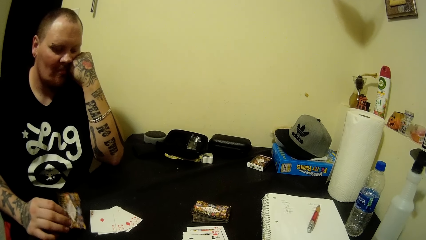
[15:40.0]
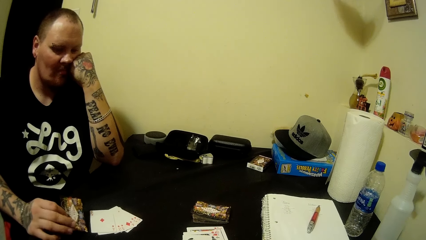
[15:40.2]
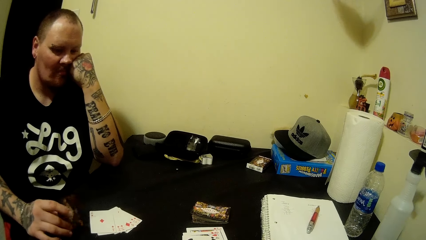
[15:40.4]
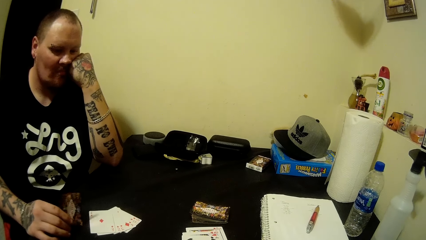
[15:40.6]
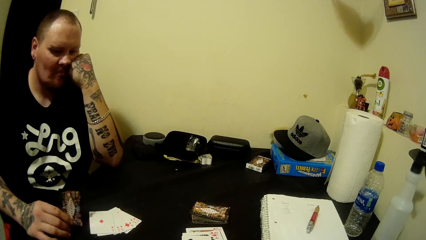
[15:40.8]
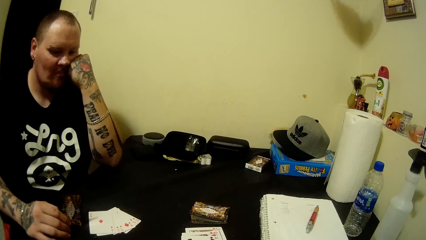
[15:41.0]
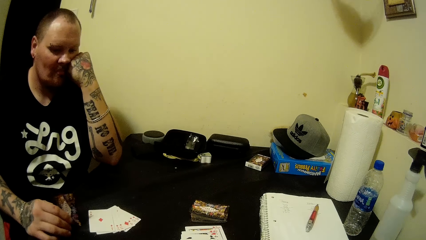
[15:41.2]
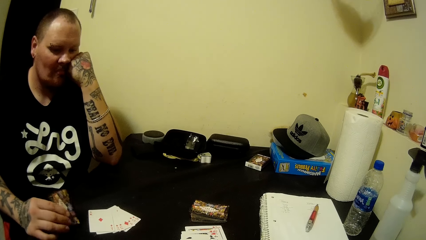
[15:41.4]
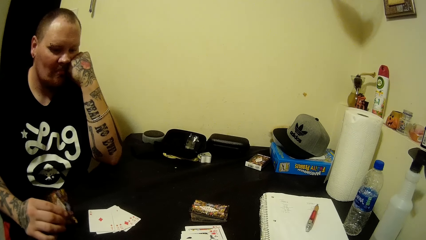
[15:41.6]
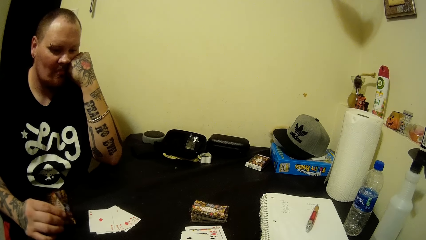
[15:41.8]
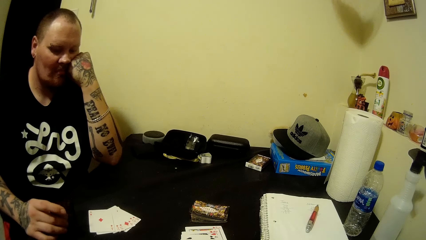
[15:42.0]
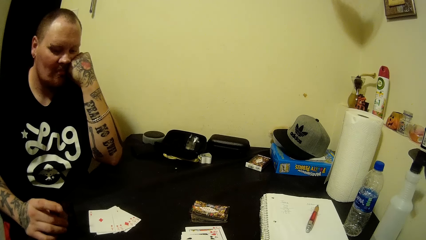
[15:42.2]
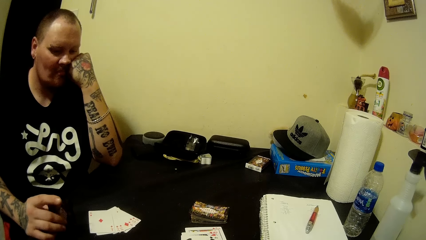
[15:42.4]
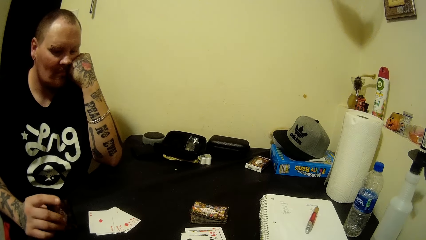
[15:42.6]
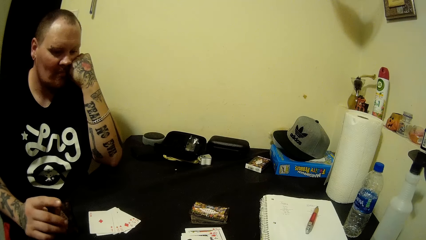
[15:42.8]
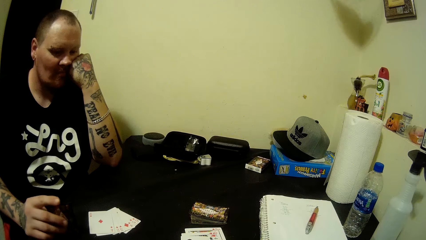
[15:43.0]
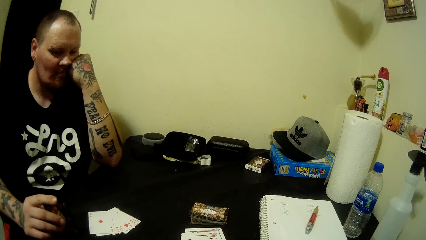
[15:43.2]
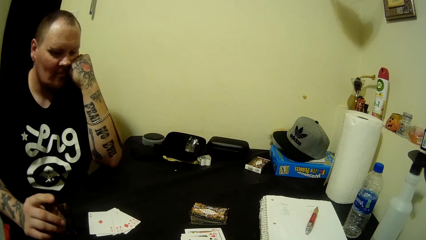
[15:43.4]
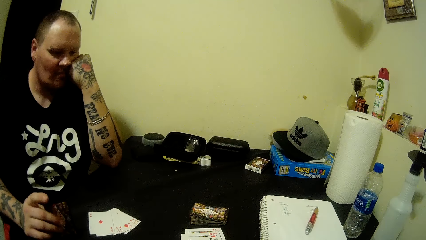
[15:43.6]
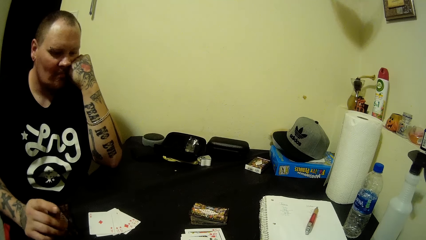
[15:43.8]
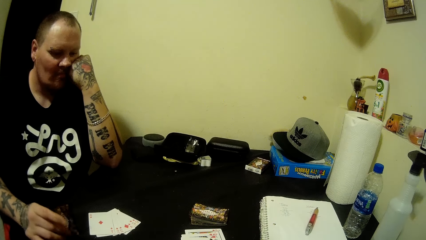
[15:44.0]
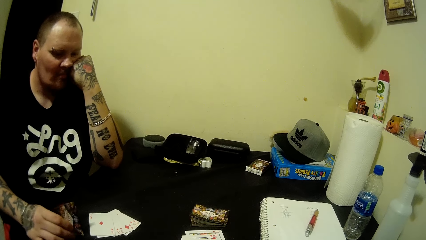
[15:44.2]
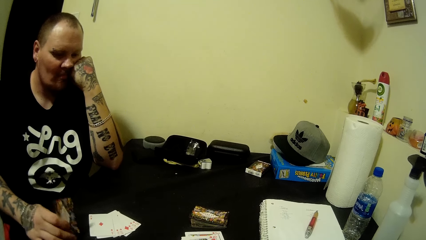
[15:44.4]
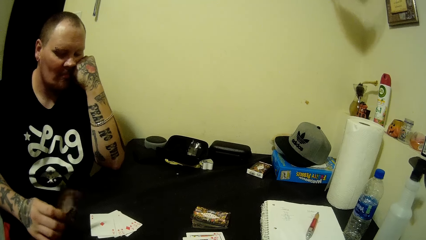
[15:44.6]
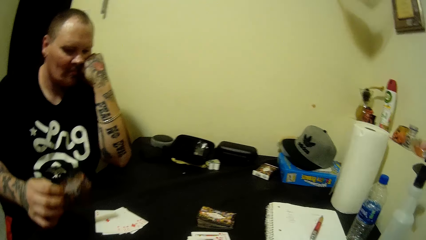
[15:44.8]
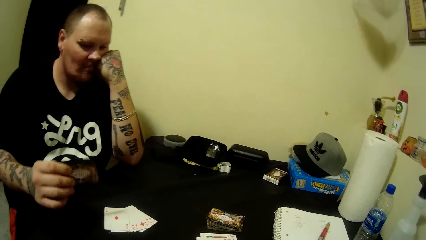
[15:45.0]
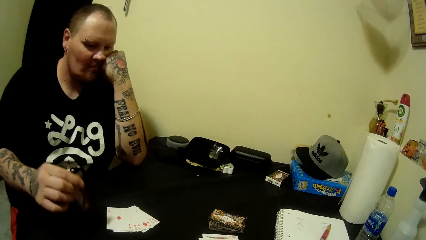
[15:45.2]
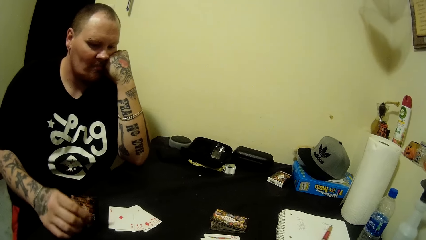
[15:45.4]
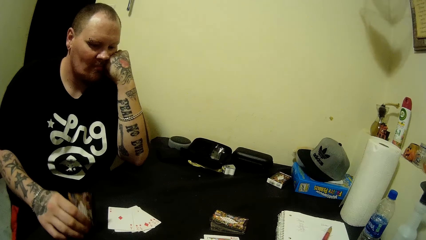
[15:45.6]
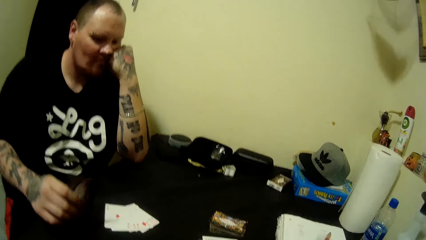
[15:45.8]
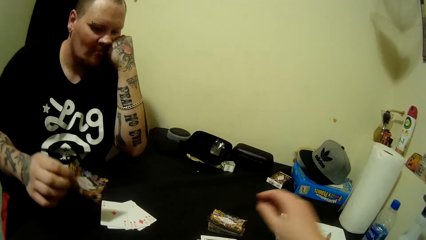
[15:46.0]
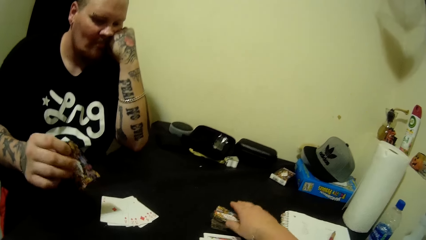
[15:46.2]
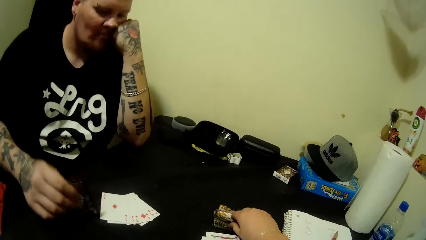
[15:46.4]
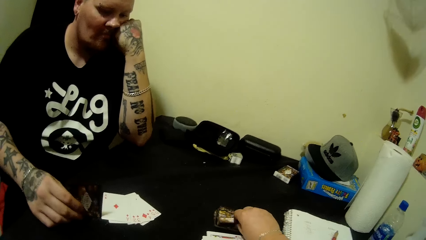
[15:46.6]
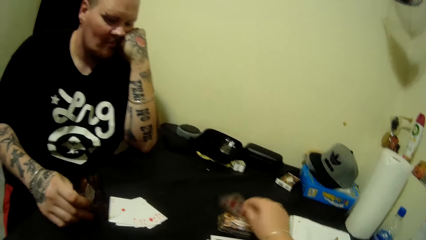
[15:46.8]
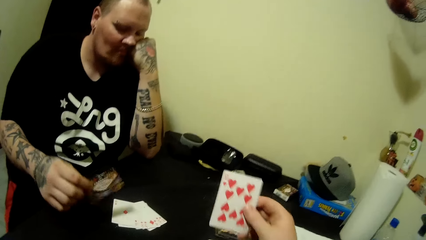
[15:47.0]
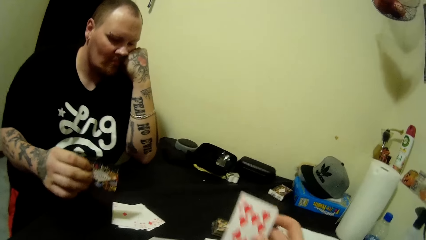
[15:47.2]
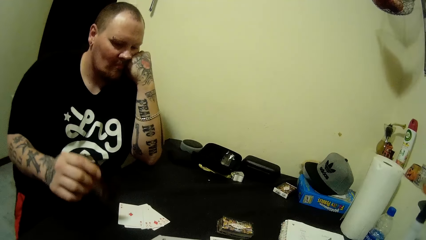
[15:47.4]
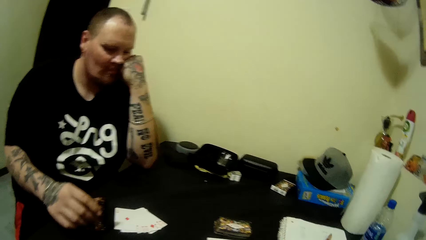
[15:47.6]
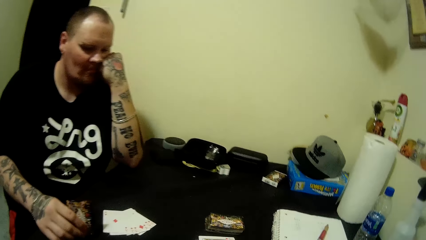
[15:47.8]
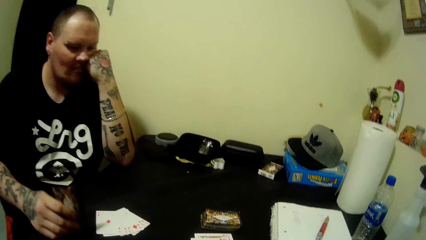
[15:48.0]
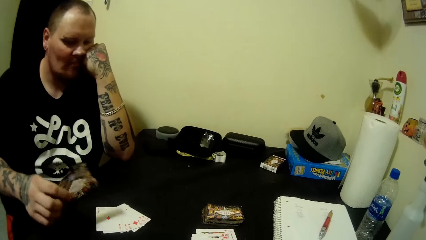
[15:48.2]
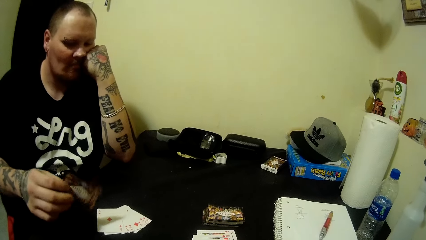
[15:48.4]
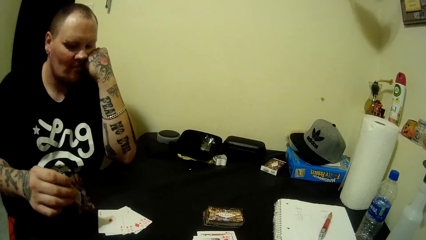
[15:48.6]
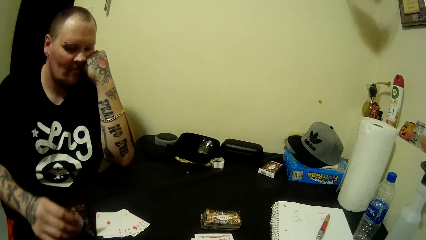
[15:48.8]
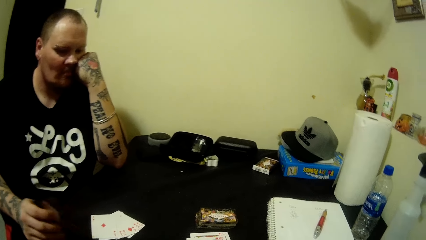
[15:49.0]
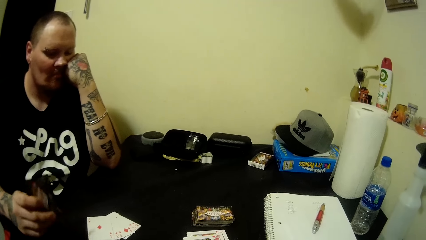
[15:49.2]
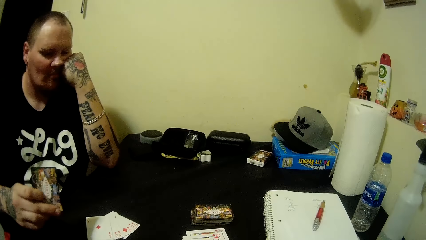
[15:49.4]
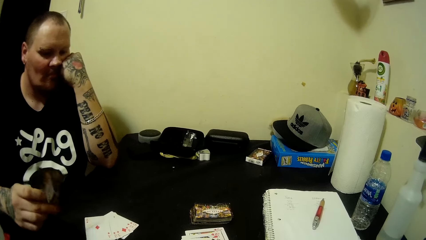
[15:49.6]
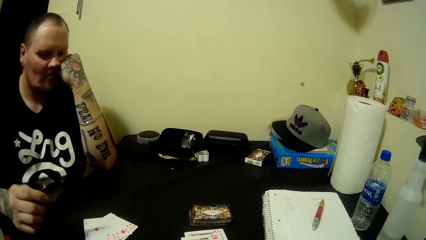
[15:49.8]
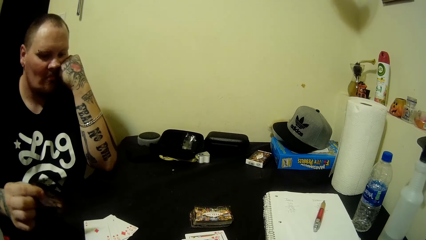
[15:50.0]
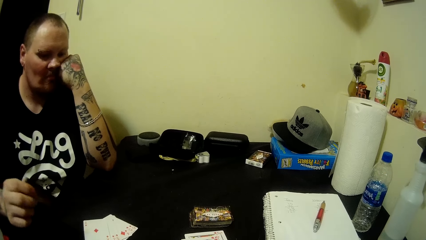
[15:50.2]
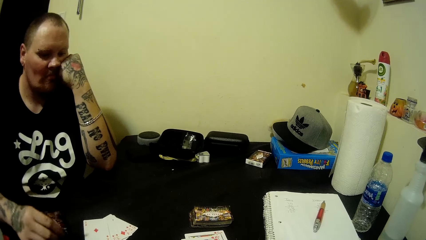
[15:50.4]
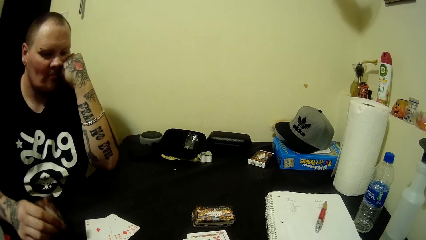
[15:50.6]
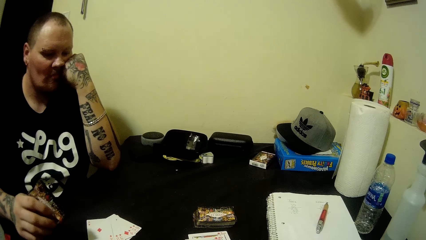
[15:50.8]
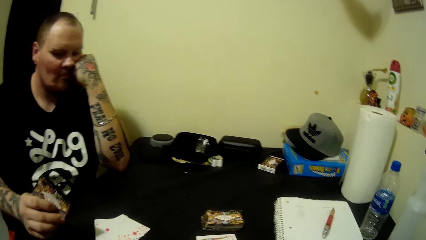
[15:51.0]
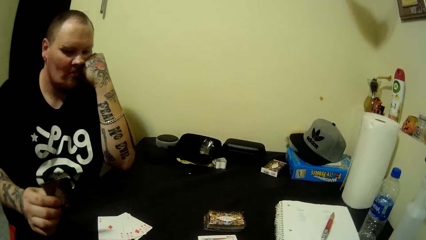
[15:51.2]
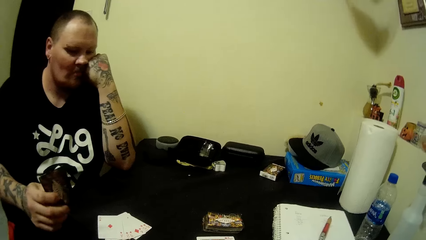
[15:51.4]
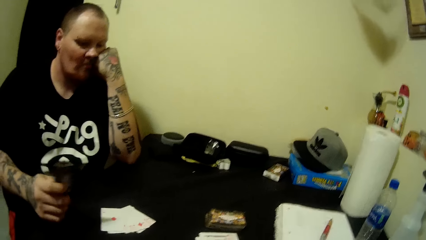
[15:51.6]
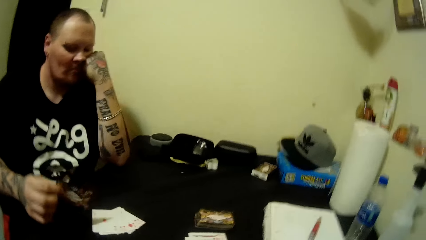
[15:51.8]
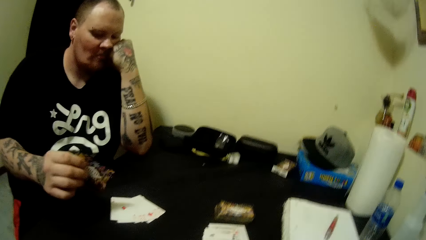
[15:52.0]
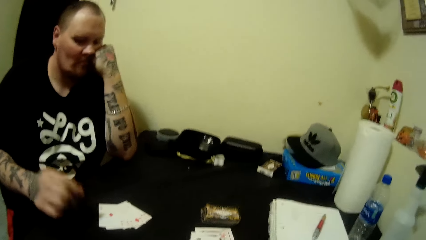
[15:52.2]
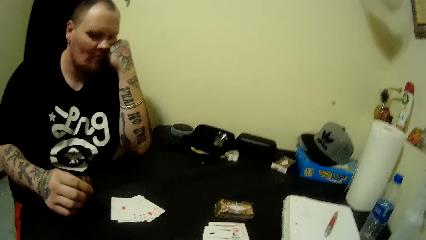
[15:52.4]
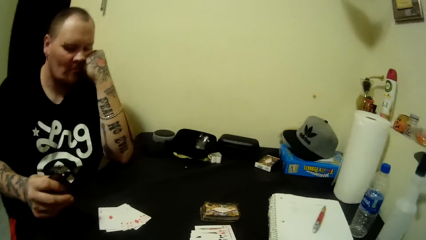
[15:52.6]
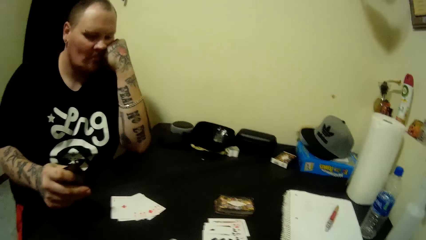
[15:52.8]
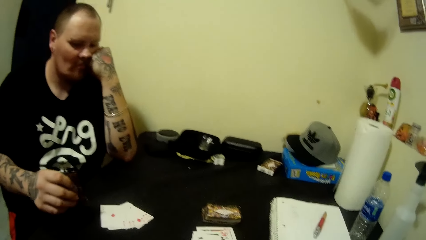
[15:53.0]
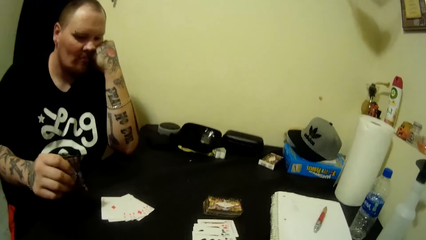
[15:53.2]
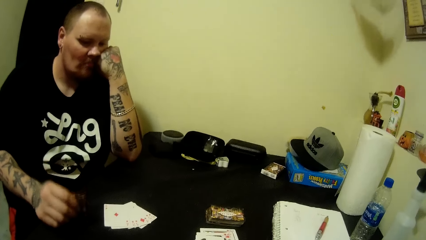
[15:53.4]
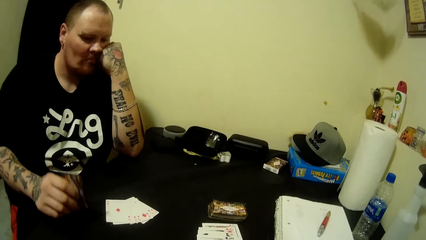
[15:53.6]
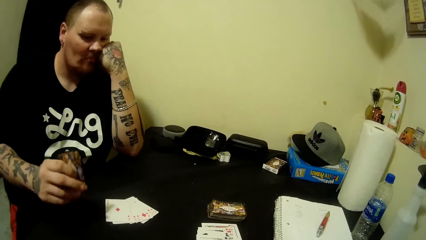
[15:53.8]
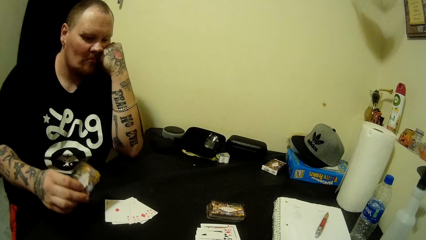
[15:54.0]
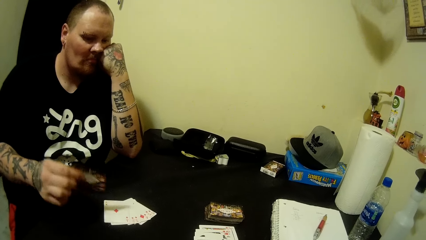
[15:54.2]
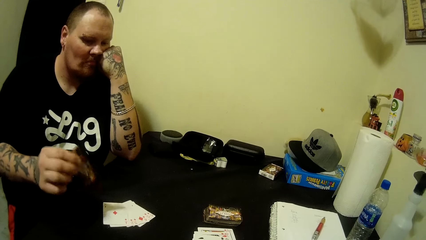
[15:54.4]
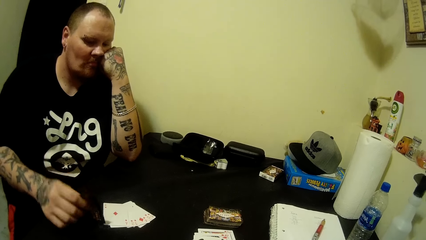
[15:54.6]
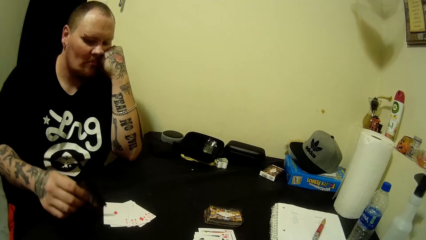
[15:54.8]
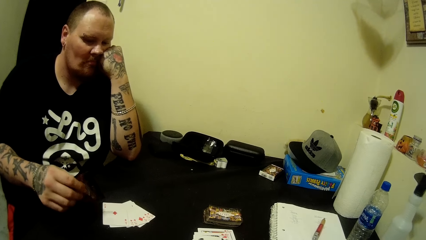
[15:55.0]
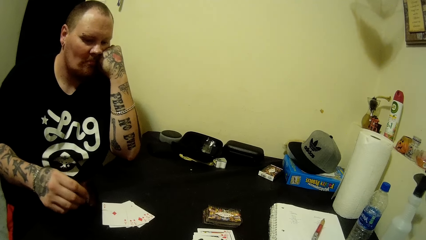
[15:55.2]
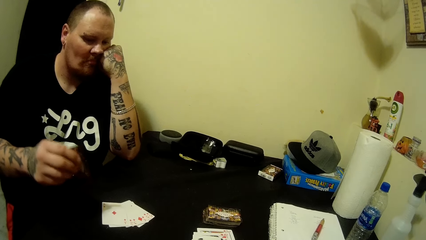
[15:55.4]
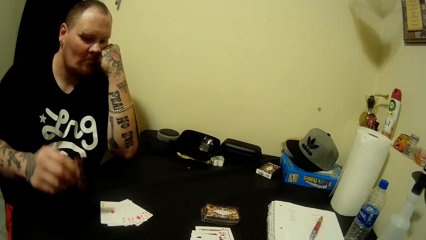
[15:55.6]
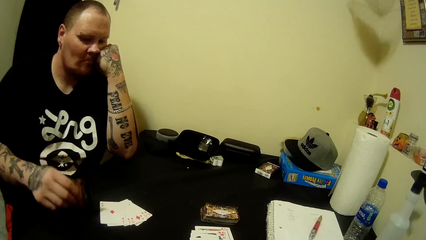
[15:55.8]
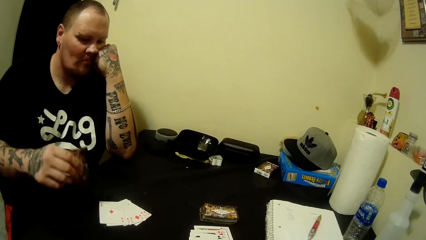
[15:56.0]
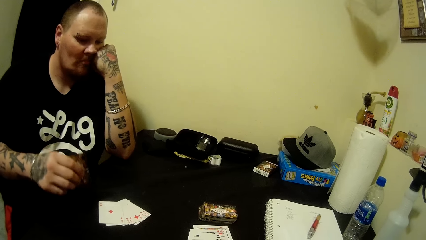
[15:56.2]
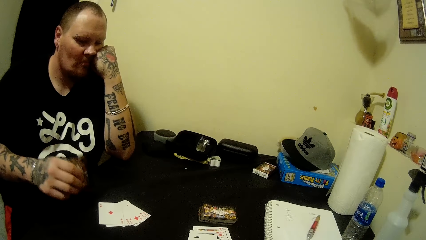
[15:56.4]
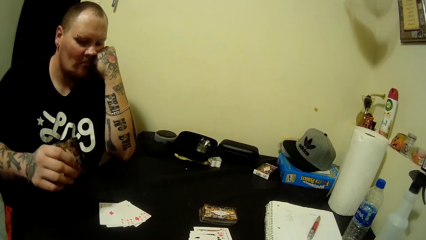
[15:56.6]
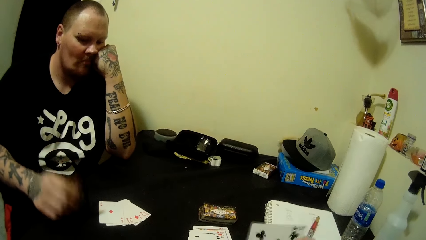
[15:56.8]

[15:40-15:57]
A man turns a playing card on the table. The camera wearer picks a card from the table with her right hand.
